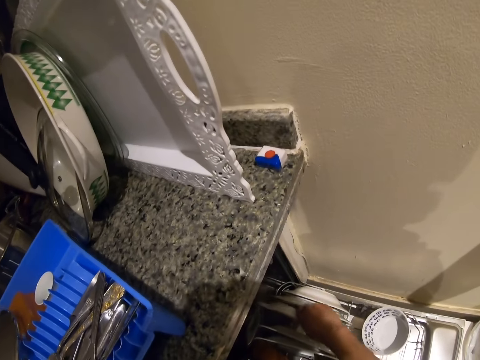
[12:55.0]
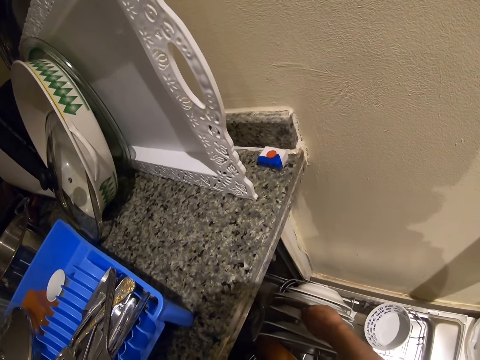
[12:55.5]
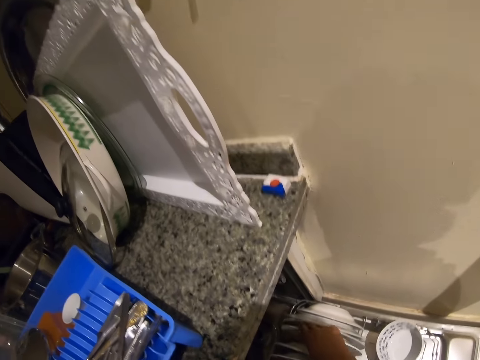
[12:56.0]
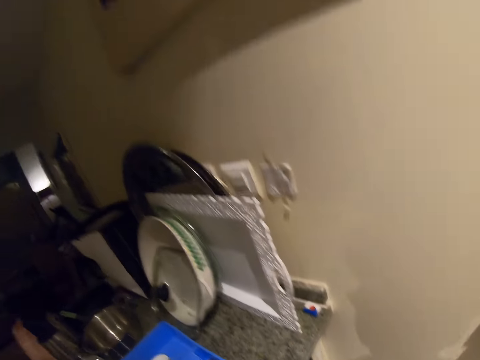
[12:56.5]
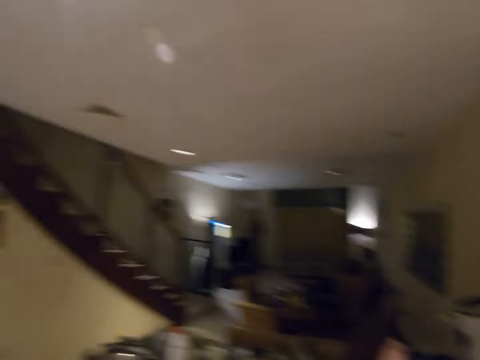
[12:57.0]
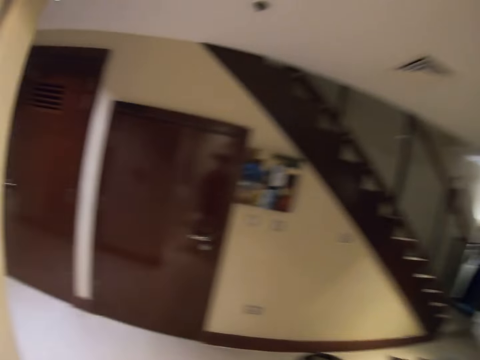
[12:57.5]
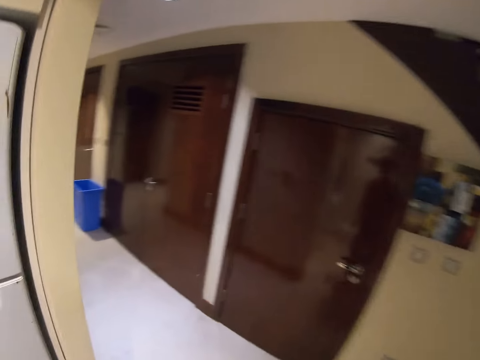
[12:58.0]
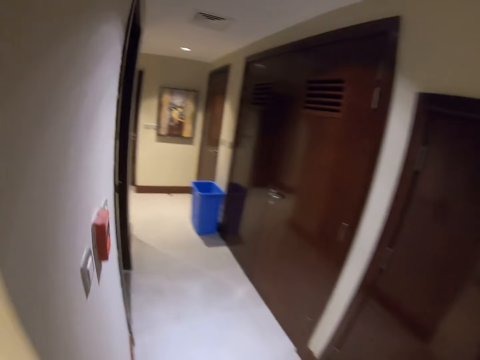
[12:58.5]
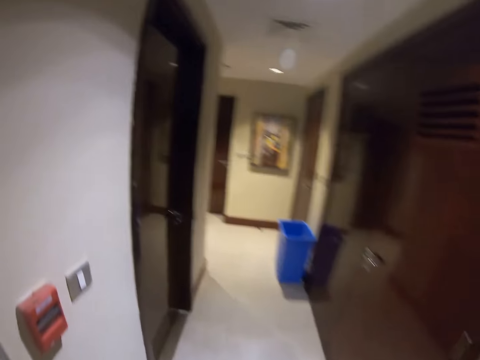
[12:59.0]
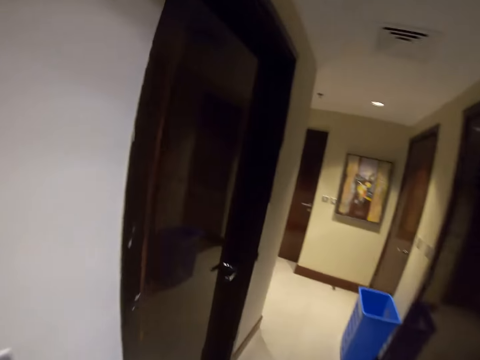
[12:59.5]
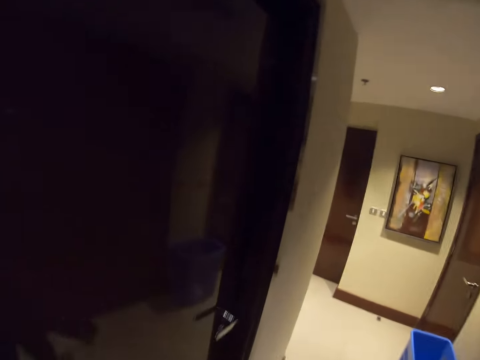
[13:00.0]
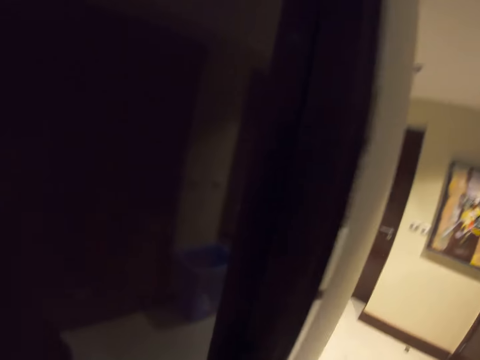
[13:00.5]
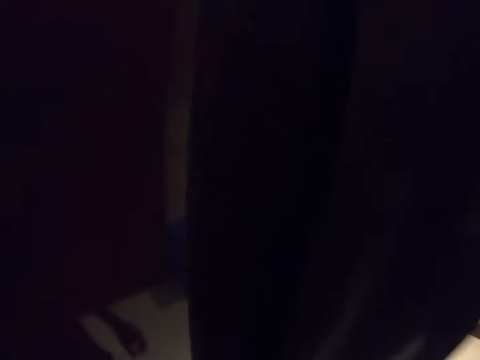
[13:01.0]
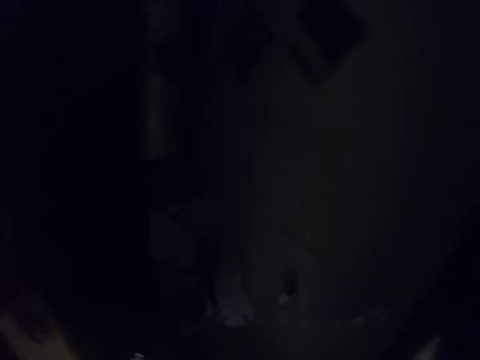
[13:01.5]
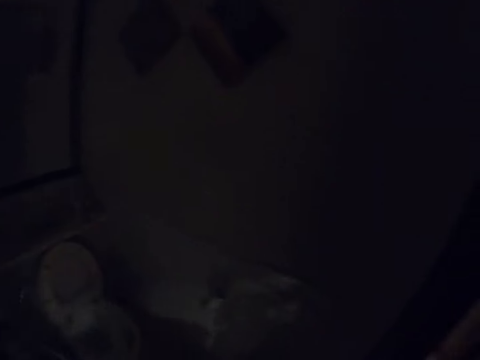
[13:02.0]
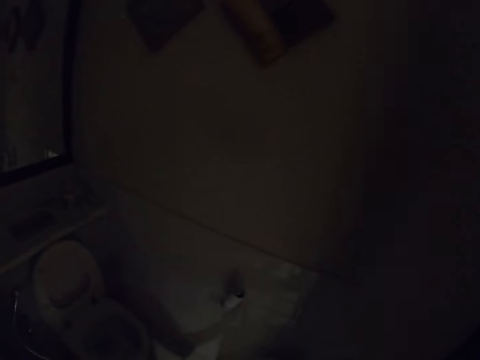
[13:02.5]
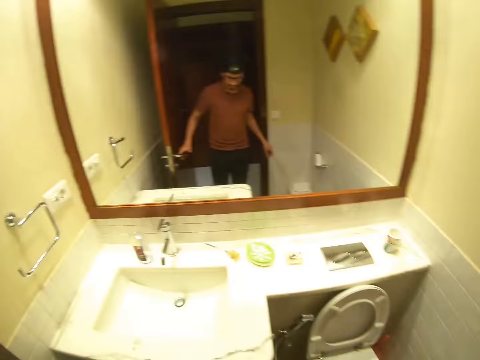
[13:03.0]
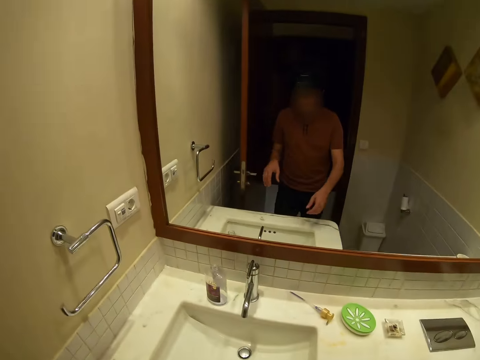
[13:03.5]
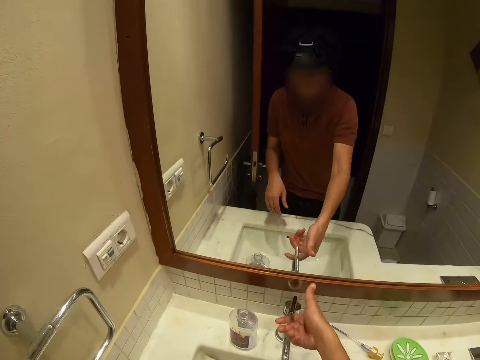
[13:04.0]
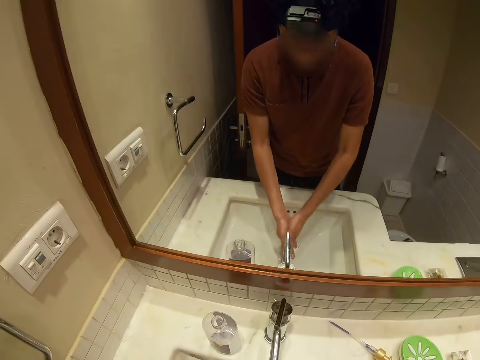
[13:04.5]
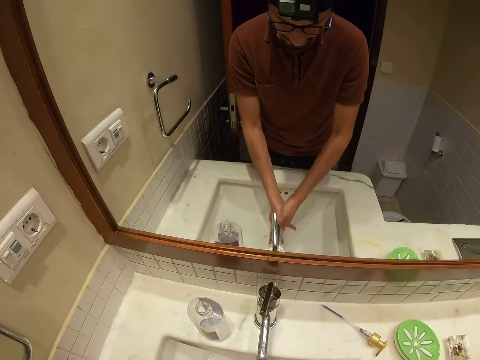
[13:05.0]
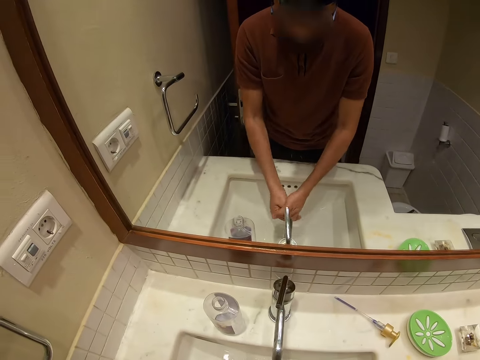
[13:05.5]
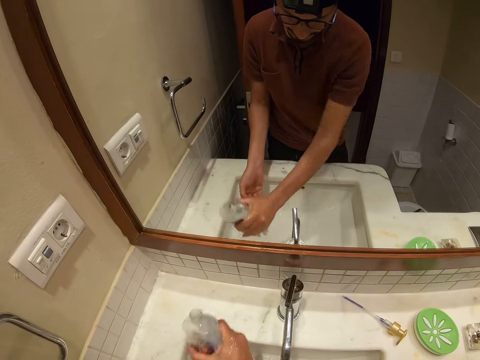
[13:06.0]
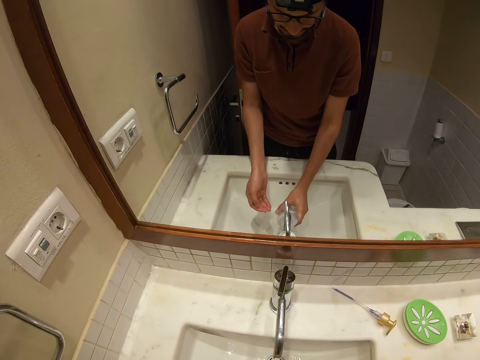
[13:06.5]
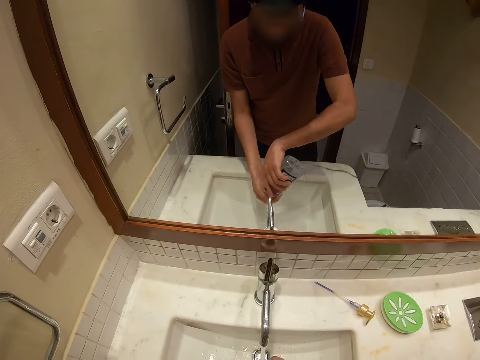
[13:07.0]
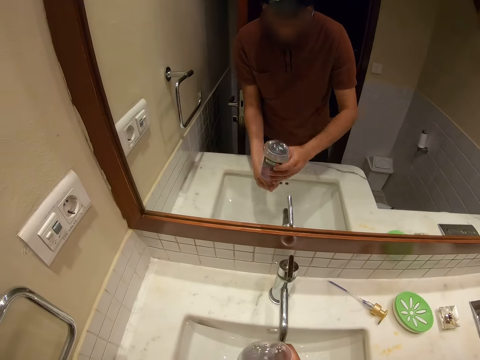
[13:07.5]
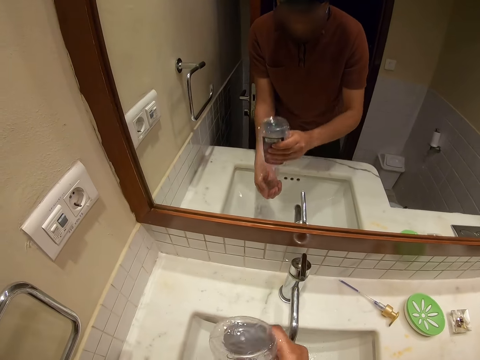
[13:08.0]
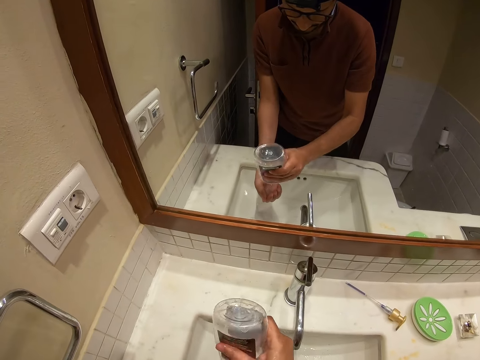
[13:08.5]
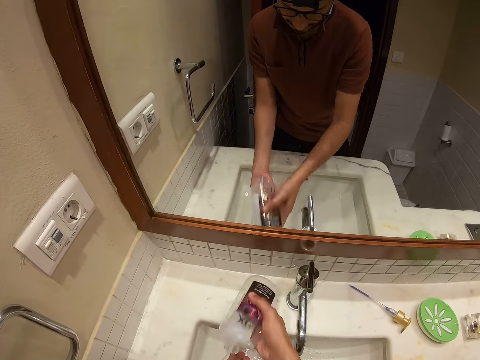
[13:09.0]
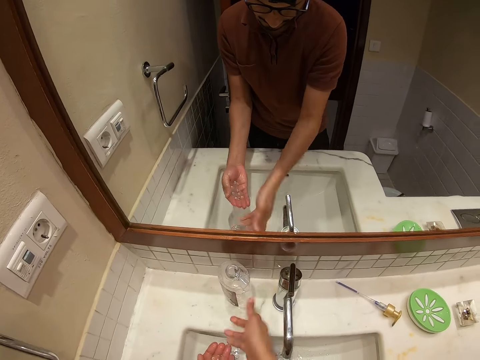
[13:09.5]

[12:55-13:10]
The camera wearer puts the plate on the rack. They turn around and walk in the house. They open a door. They switch on the light. They open the tap. They wash hands. They pick up hand wash and put the hand wash on the hand.

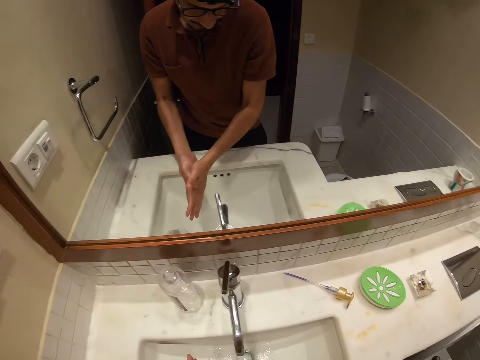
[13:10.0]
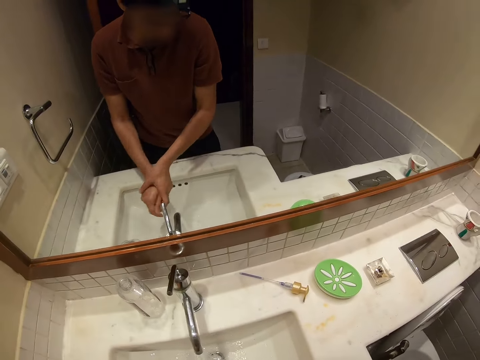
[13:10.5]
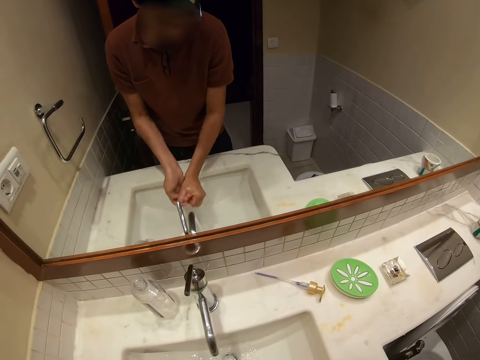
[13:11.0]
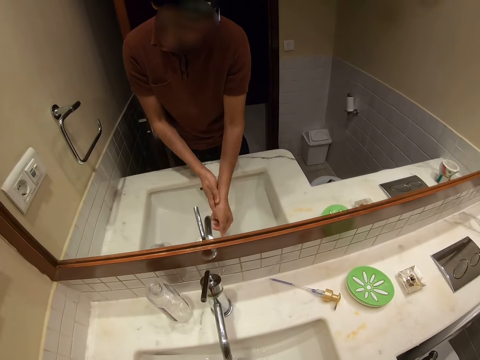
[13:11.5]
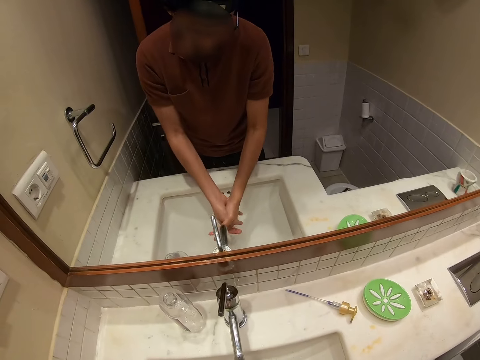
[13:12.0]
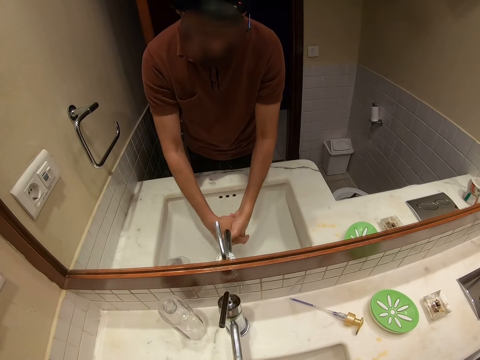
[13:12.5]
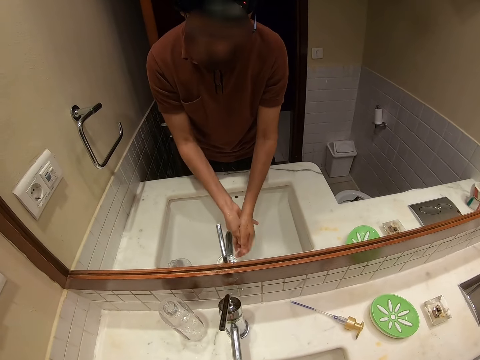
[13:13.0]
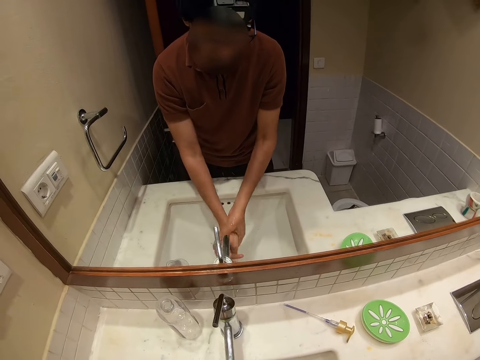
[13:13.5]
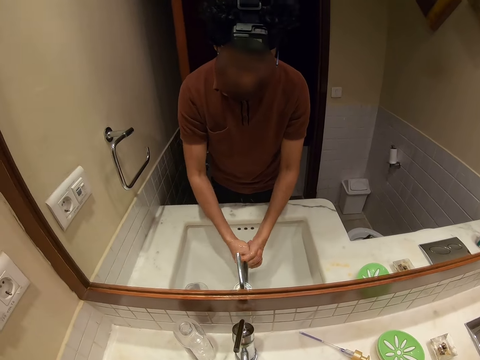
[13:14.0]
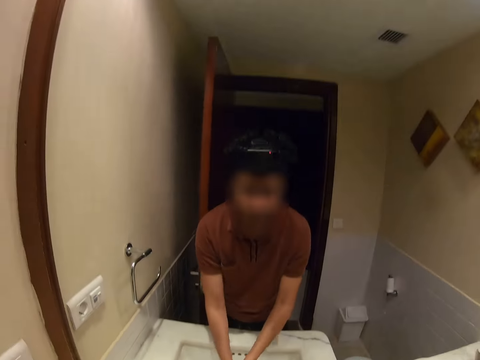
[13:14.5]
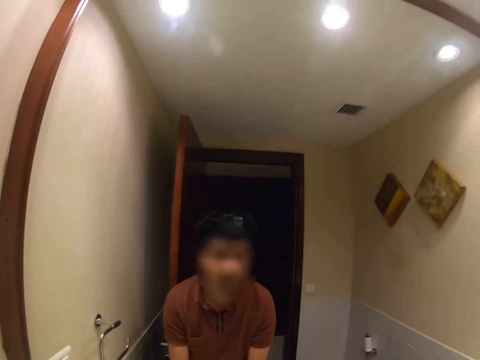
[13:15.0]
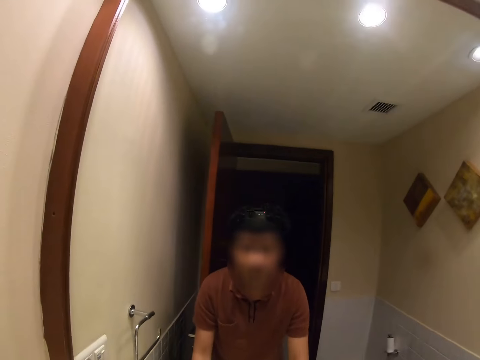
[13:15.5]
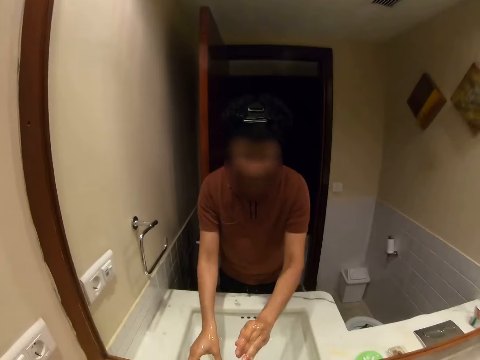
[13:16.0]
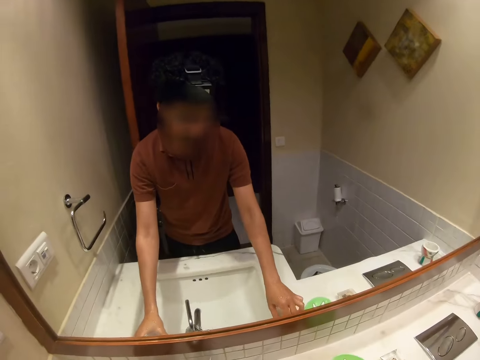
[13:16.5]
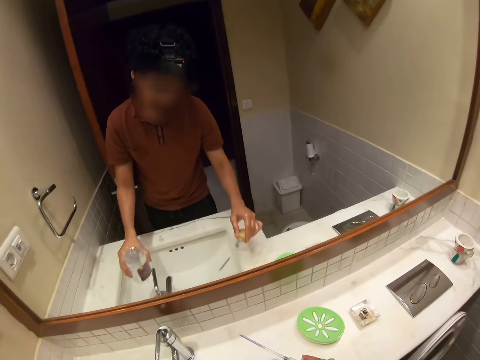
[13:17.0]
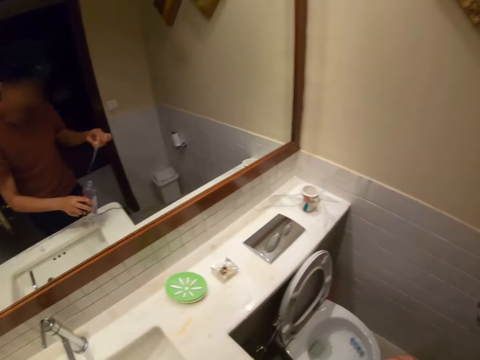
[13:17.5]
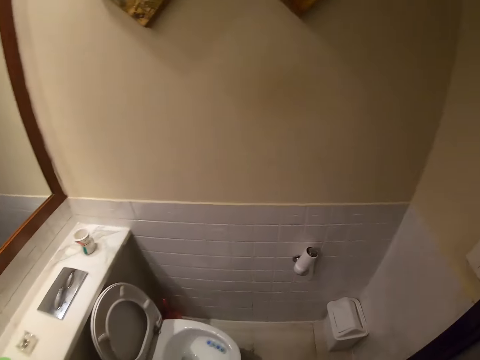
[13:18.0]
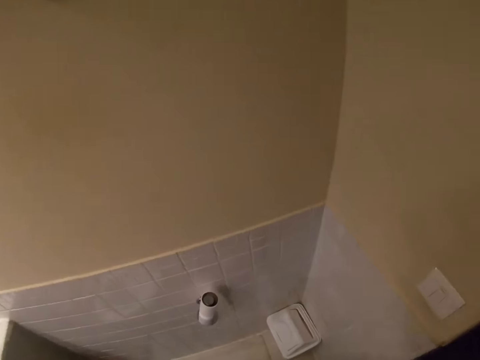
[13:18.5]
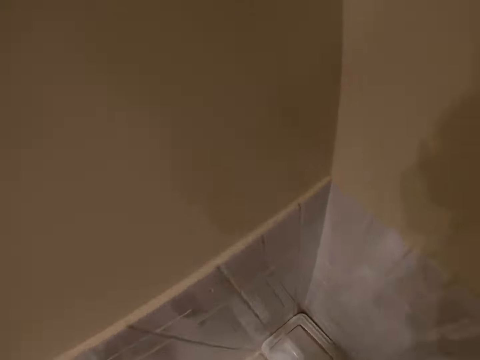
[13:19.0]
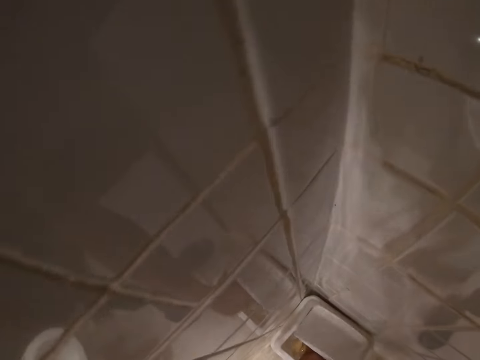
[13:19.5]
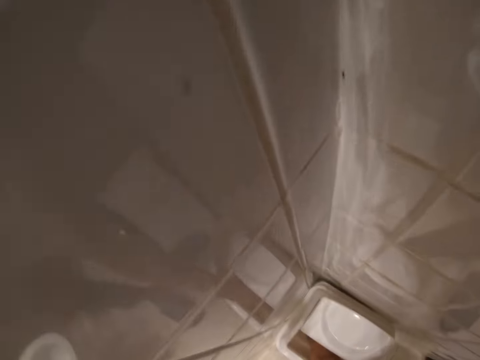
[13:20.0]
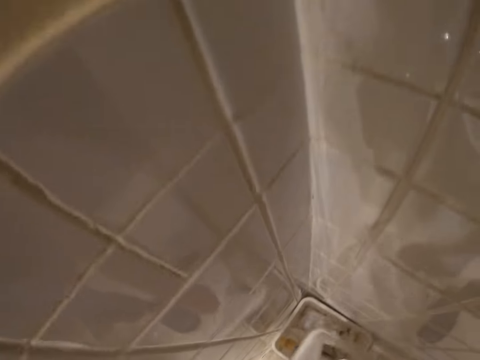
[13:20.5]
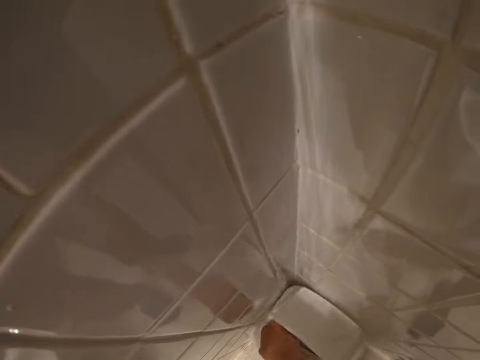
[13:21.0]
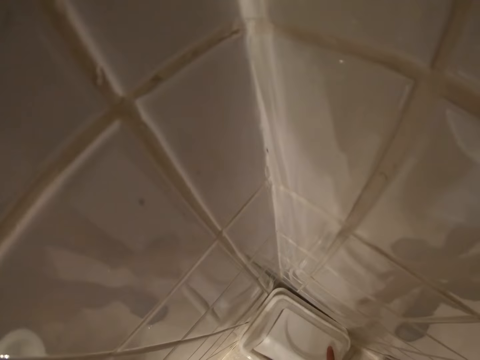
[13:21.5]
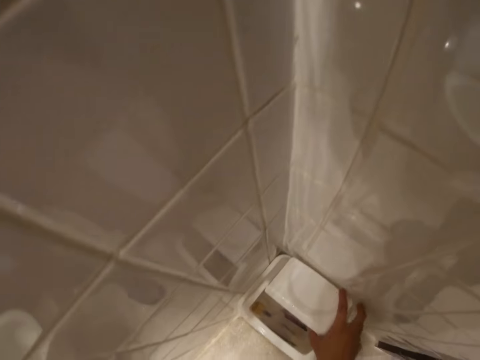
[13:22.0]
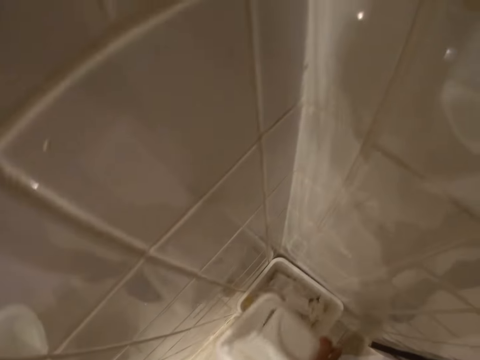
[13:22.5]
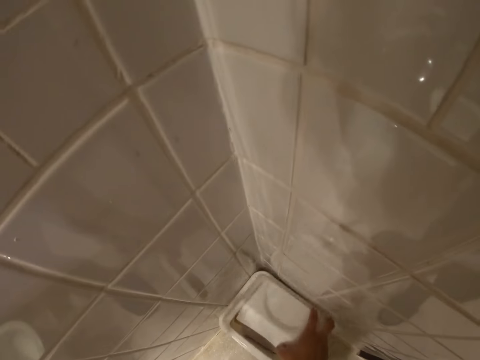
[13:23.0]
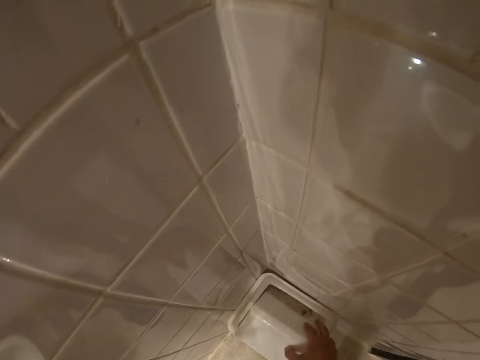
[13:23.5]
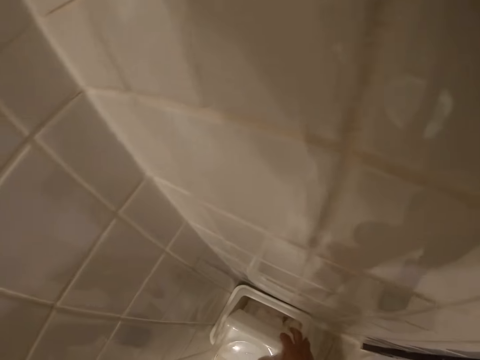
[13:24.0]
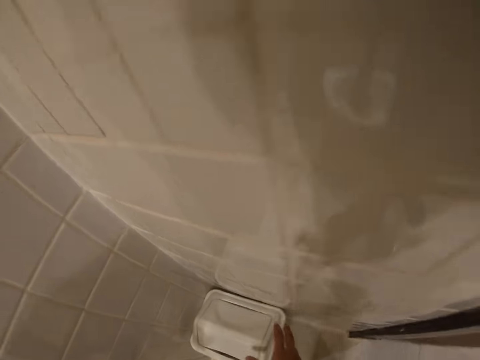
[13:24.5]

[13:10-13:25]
The camera wearer rubs soap in hands. They wash hands. They take the liquid soap bottle. They turn around and open a bin. They put the bottle in the dustbin. They close the bin.
